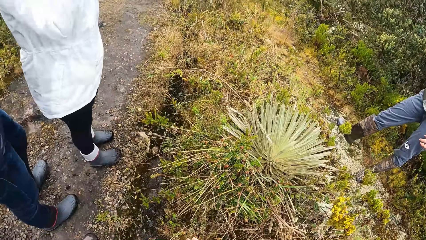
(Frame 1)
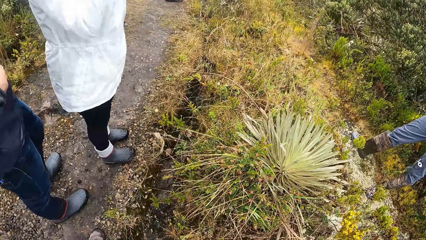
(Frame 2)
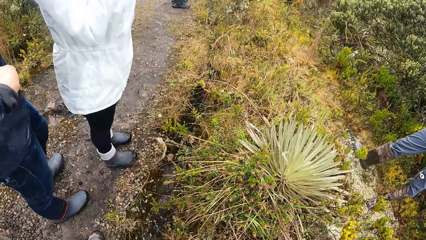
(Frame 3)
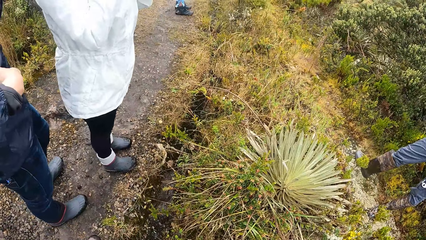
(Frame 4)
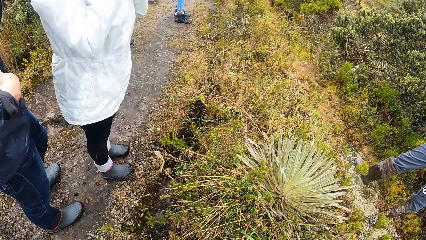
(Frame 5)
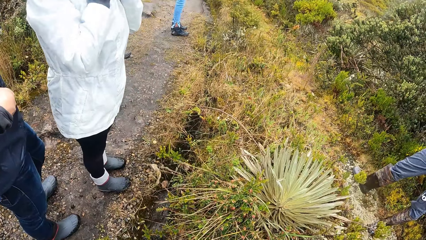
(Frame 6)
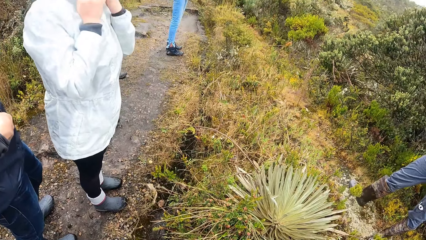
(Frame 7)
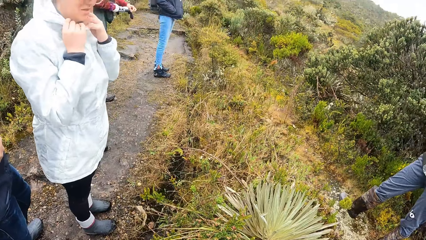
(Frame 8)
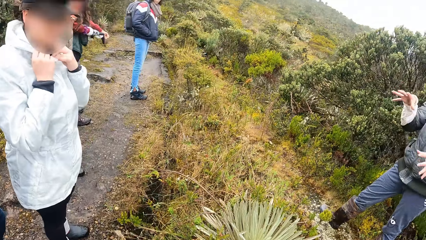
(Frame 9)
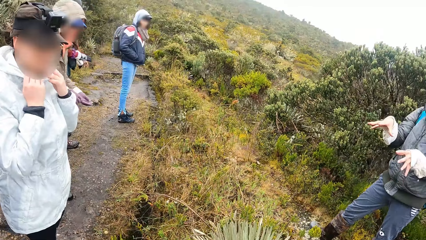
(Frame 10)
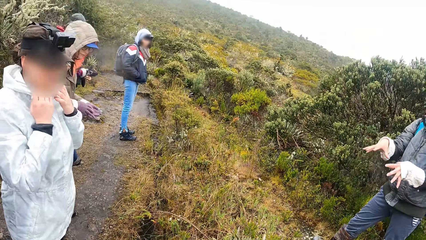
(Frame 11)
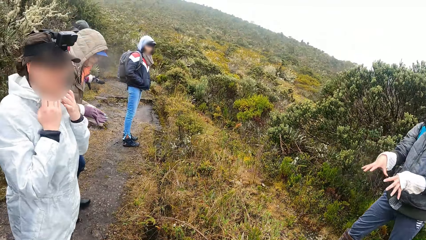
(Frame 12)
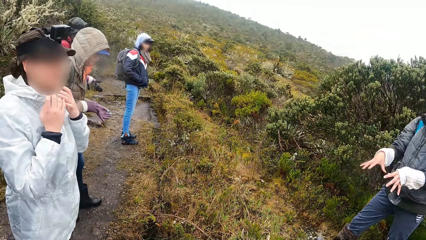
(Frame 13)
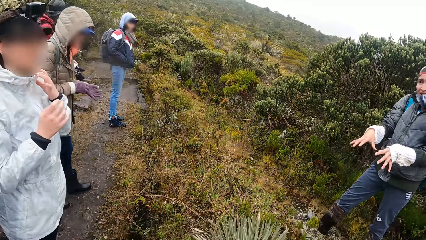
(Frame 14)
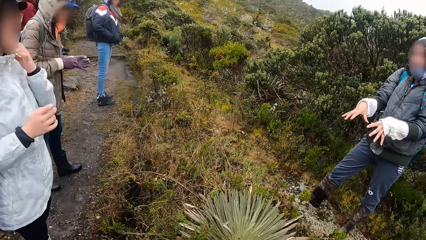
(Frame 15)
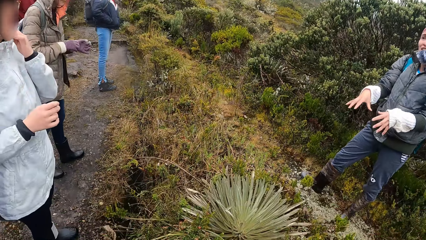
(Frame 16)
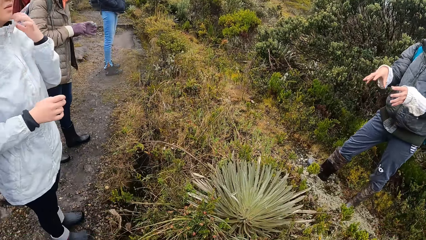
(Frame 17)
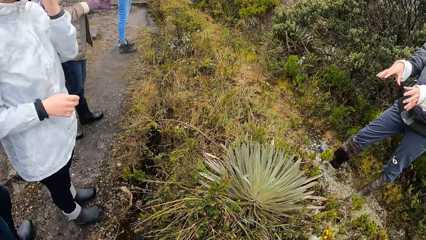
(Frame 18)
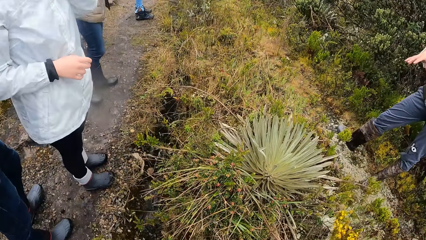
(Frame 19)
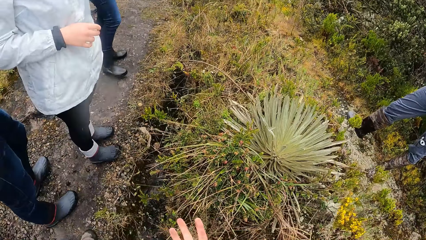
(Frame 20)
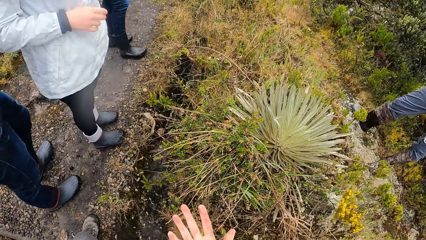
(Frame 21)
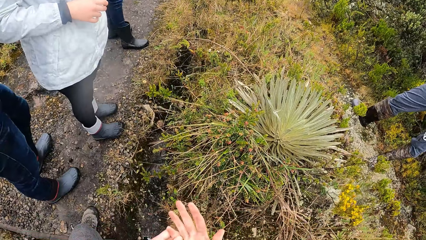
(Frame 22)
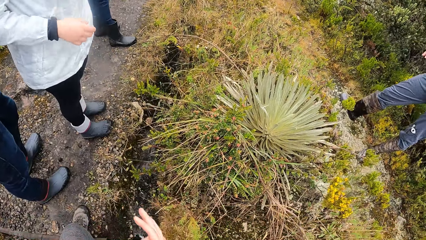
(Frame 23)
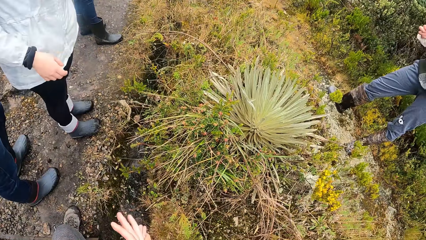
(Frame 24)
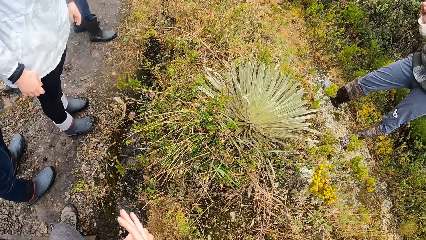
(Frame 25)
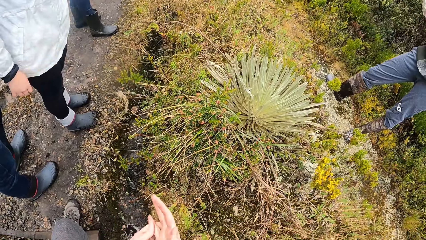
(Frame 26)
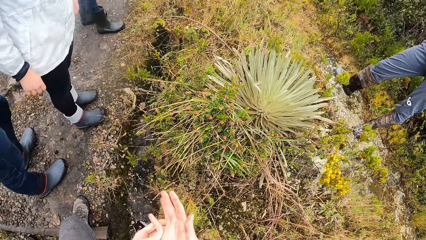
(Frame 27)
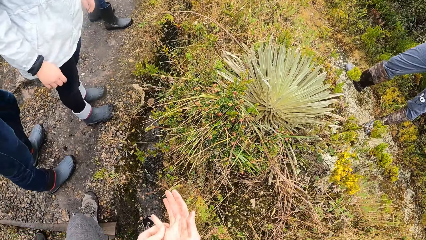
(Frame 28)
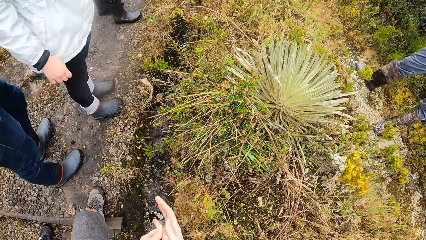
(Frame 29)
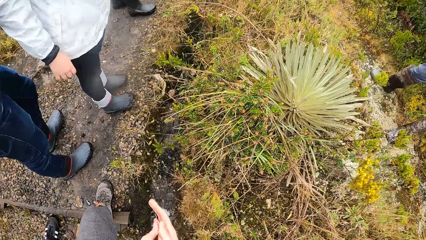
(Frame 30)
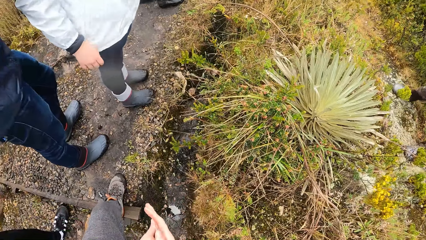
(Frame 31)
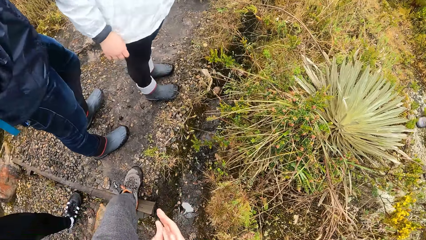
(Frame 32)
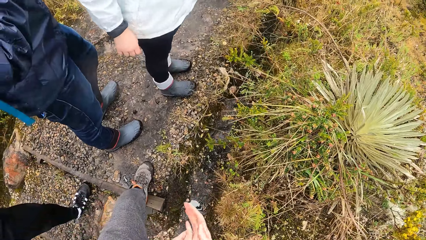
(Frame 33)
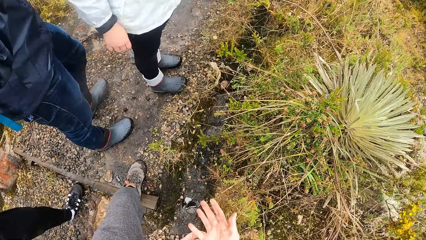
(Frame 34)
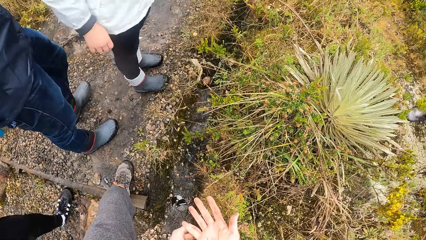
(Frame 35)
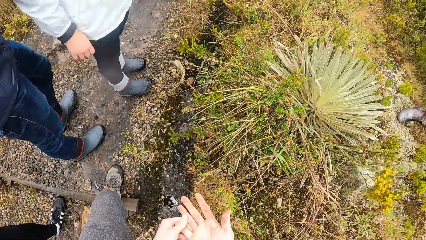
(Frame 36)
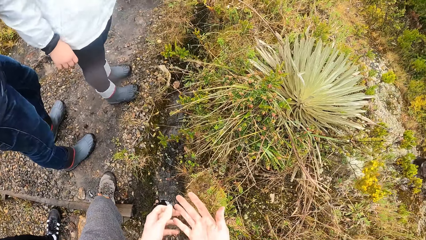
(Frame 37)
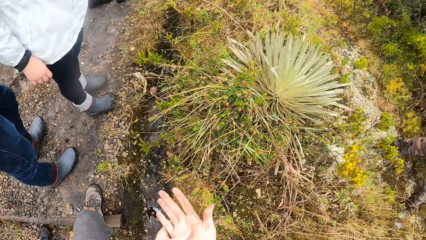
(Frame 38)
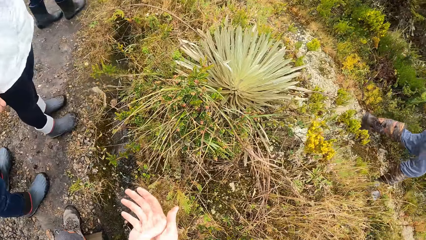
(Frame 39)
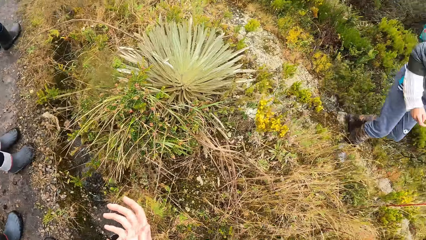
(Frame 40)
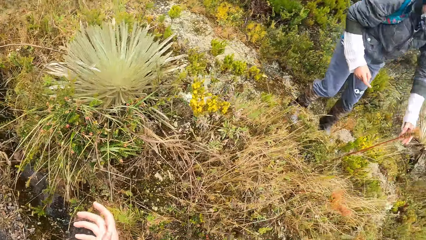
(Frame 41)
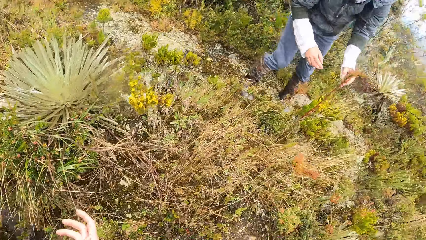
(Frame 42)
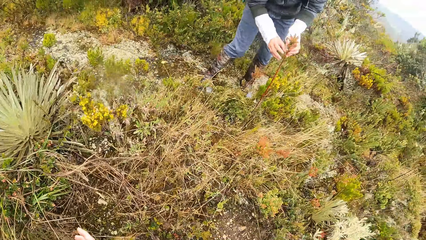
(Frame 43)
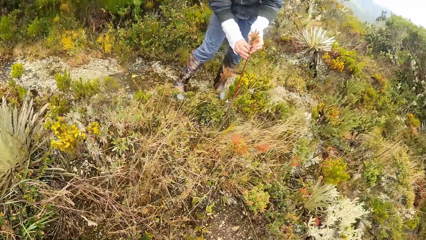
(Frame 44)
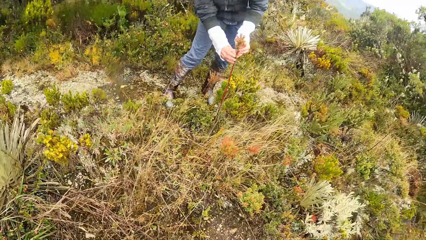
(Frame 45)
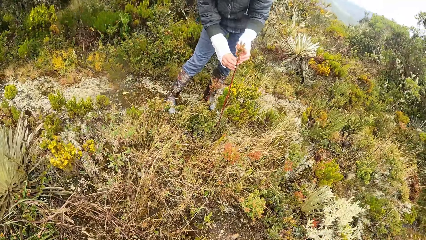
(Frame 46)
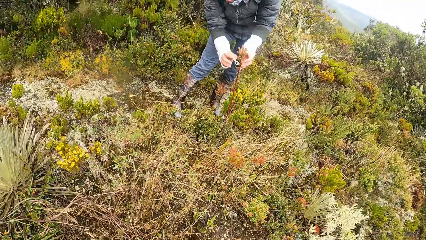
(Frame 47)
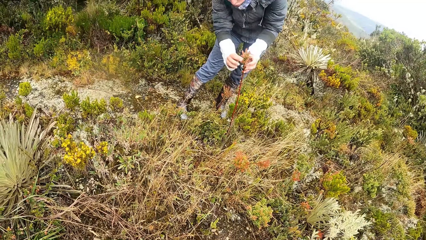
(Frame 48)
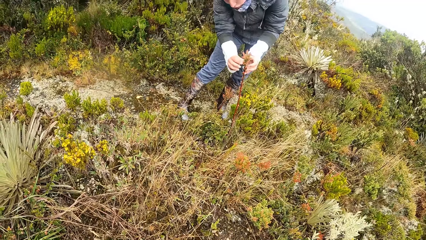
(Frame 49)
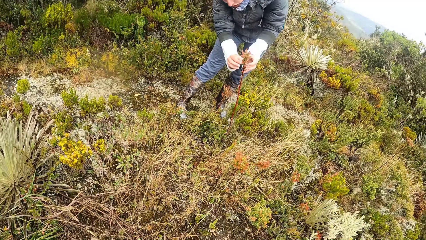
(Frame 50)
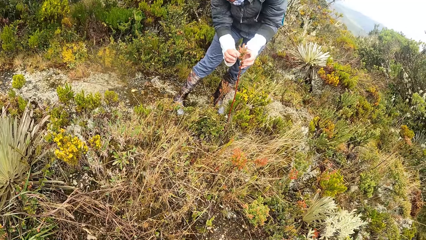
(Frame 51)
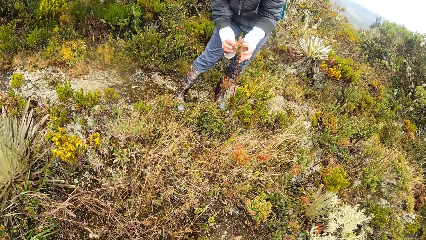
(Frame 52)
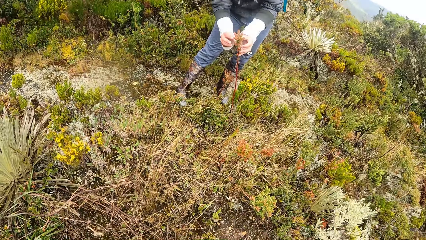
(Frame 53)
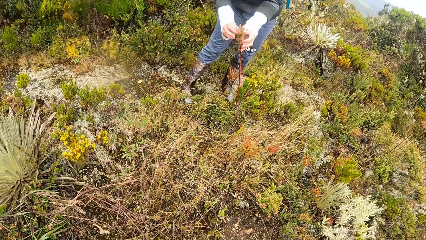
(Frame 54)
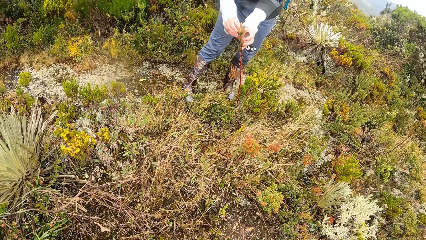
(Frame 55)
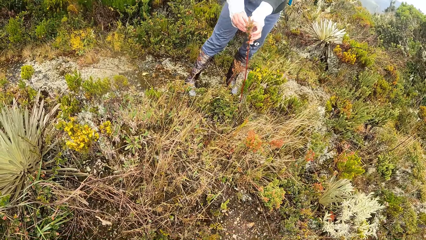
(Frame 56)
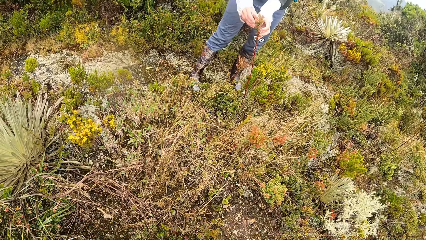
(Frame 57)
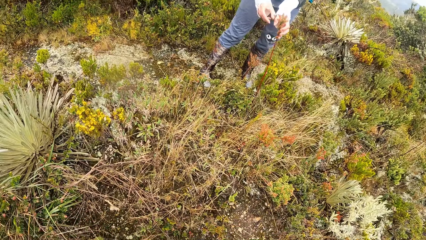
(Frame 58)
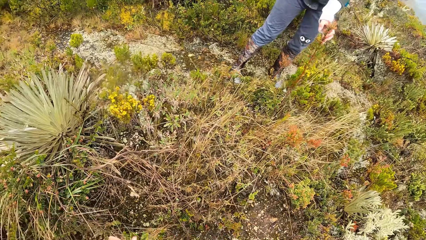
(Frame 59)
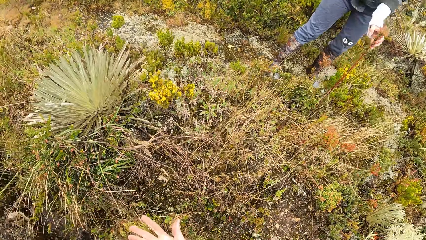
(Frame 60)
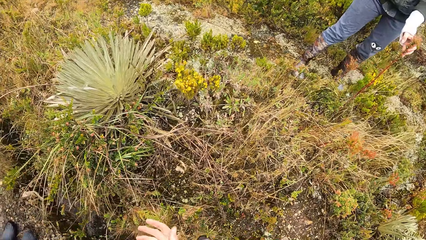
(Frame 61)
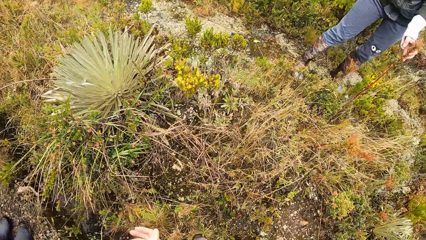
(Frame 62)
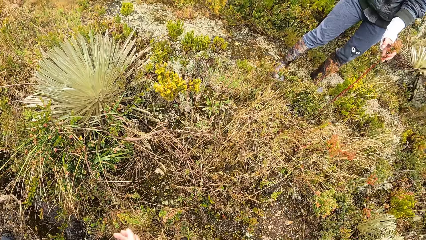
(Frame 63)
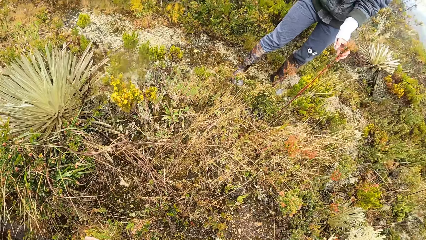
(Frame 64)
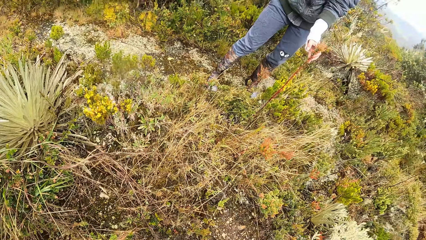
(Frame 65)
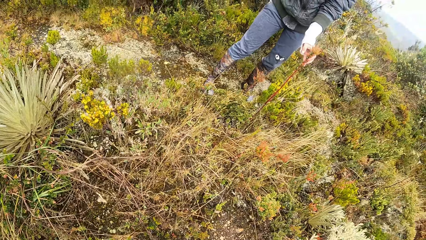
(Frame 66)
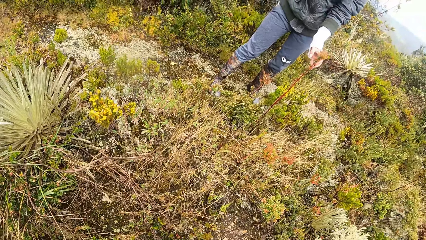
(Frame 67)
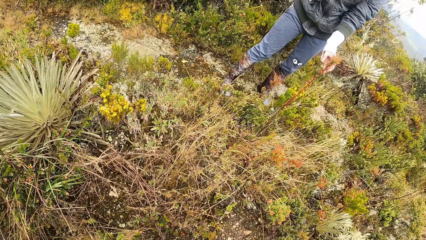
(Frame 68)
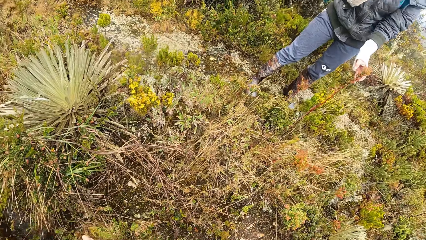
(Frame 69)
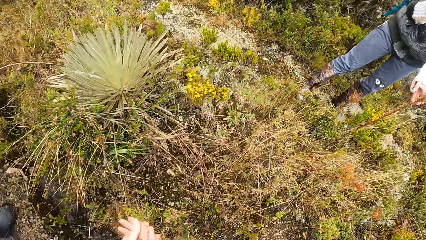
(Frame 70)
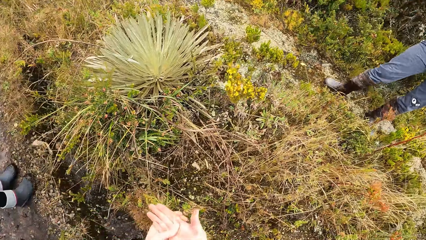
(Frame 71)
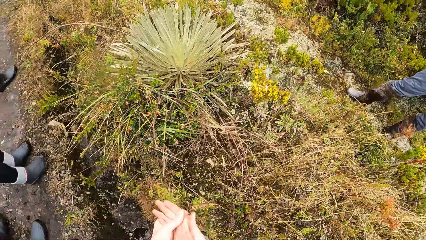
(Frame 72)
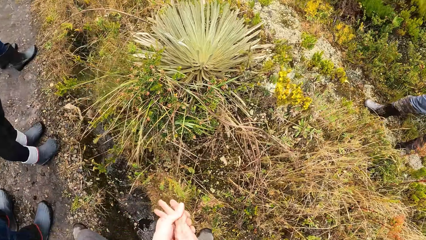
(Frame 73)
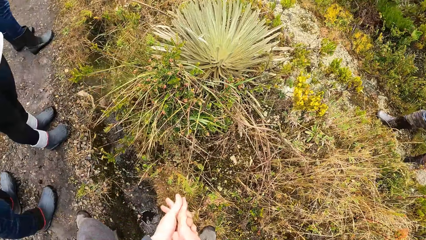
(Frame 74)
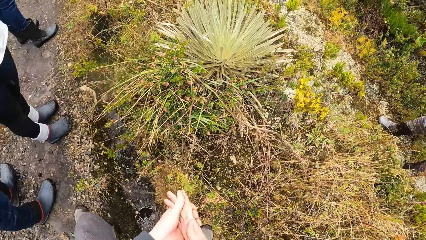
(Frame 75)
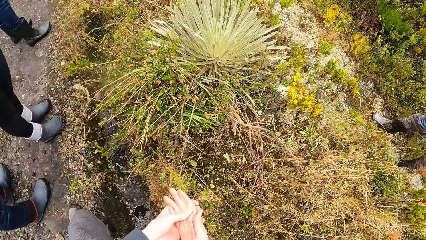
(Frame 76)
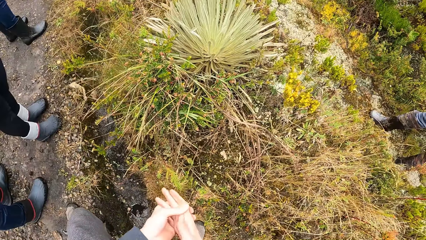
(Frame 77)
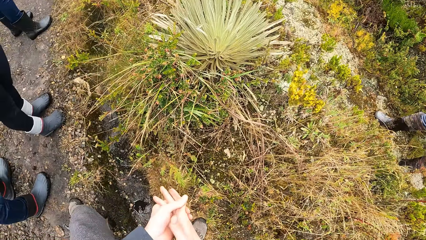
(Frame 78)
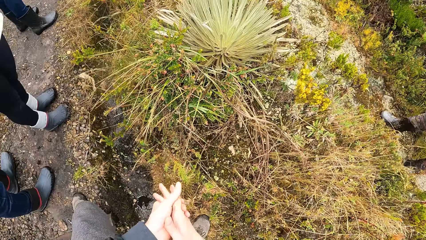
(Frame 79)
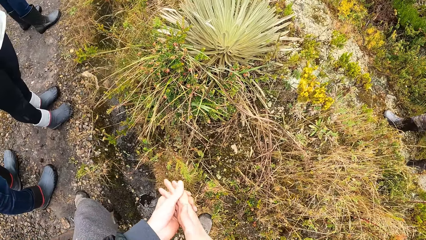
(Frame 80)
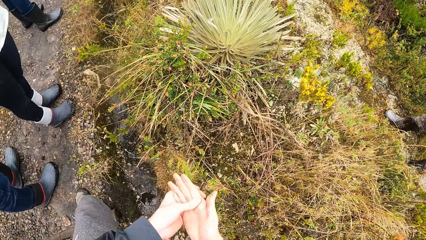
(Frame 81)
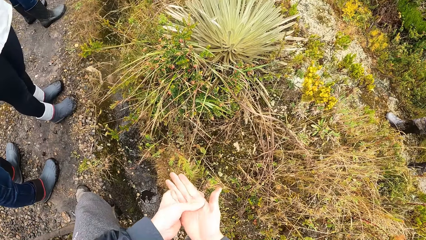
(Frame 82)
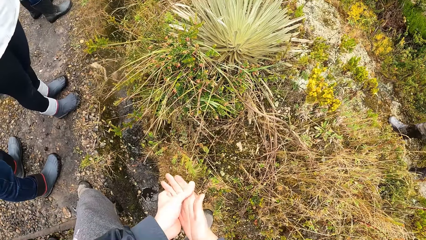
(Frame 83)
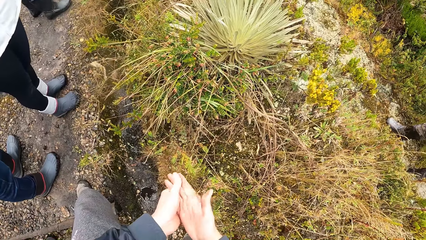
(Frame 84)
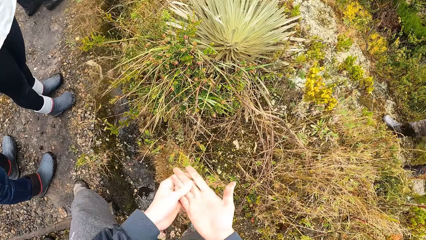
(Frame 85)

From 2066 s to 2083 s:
The woman adjusts the neck of her hoodie with both hands. Another woman adjusts the glove on her right hand with her gloved left hand. The first woman adjusts the neck of her hoodie with her left hand. The camera wearer touches her hand. A third woman holds a plant on the ground along the pathway with both hands. A fourth woman touches the plant. The third woman holds the plant on the ground along the pathway with her left hand and interacts with the group of people on the pathway. The camera wearer touches her hand.
